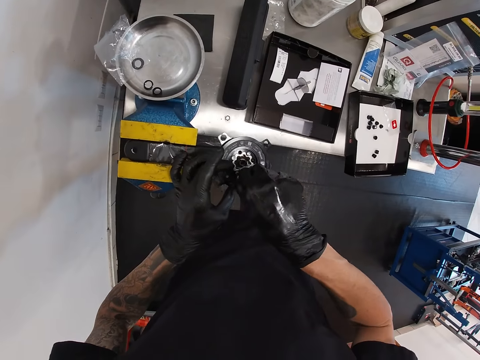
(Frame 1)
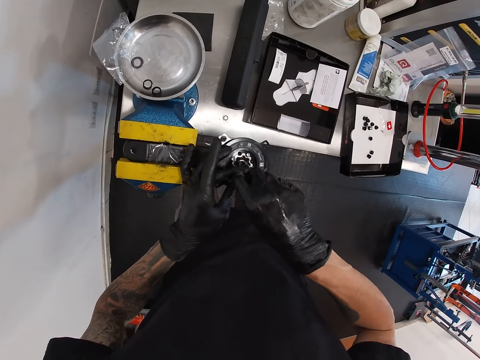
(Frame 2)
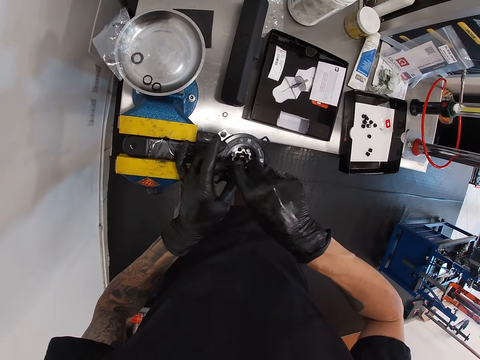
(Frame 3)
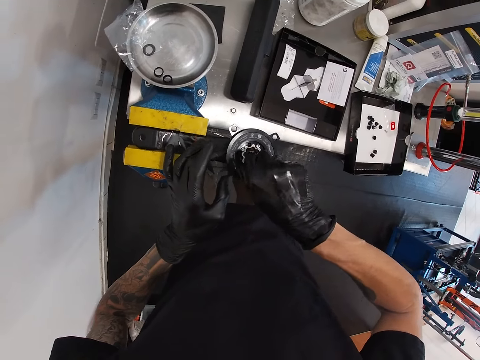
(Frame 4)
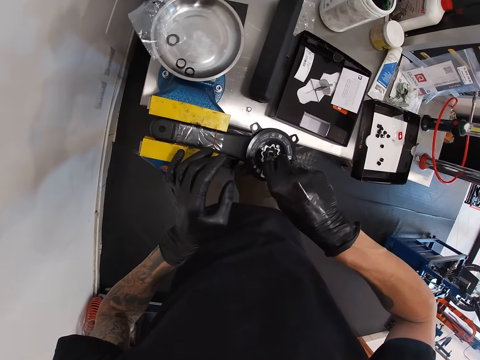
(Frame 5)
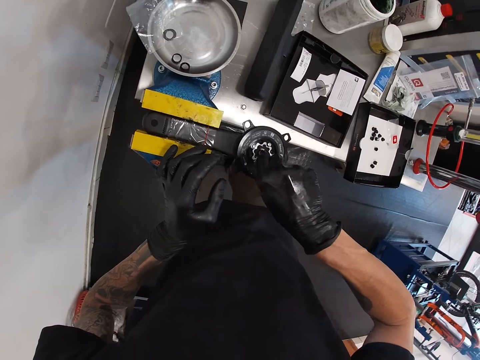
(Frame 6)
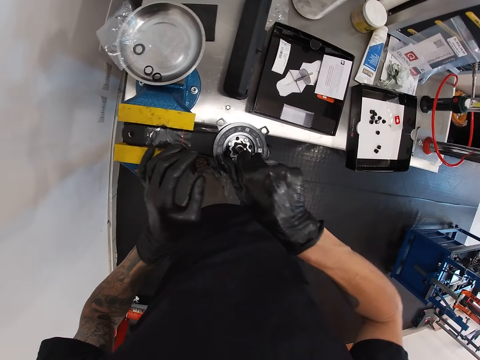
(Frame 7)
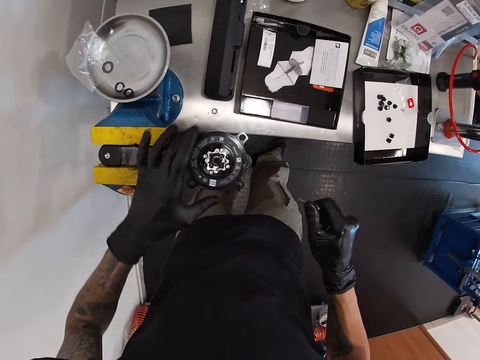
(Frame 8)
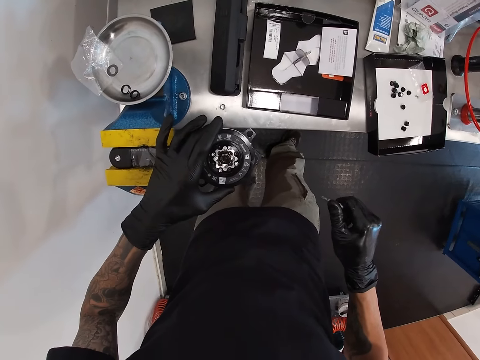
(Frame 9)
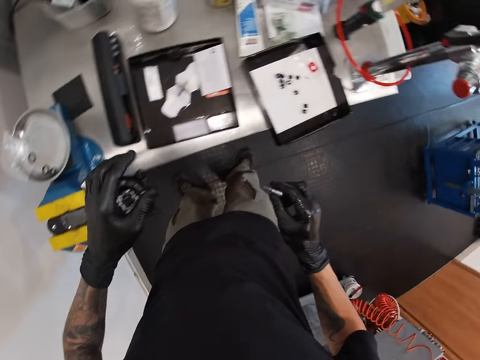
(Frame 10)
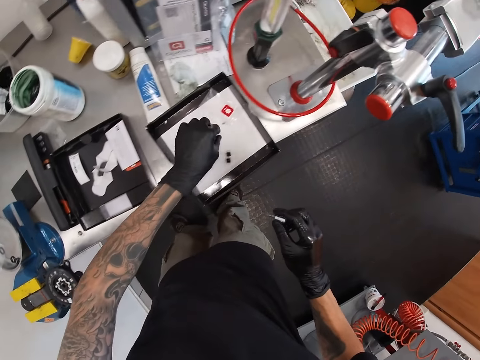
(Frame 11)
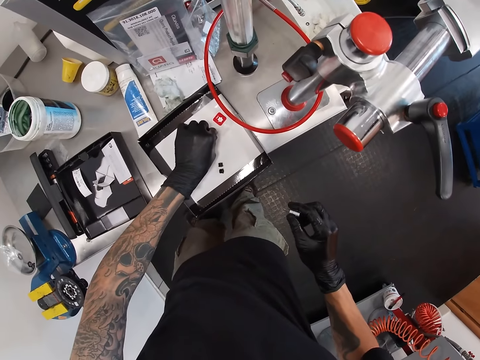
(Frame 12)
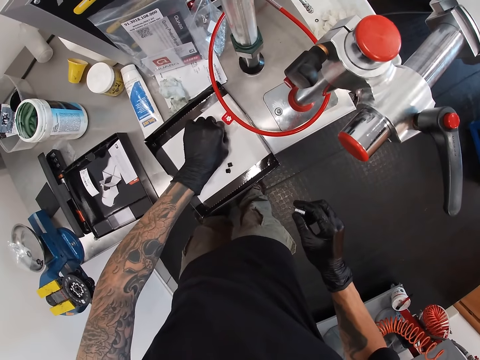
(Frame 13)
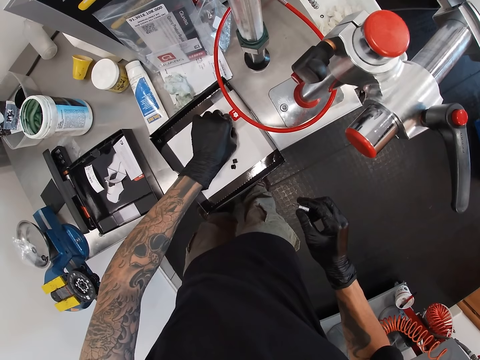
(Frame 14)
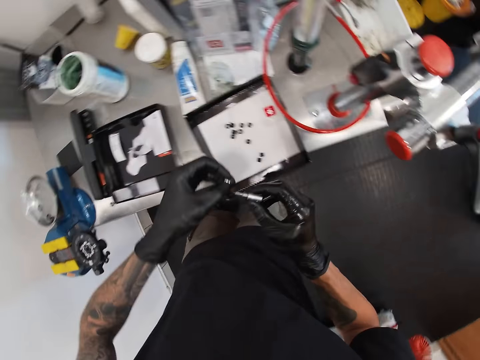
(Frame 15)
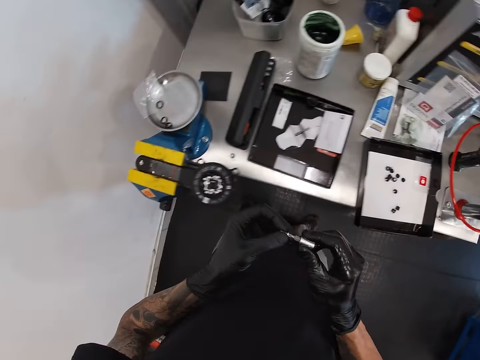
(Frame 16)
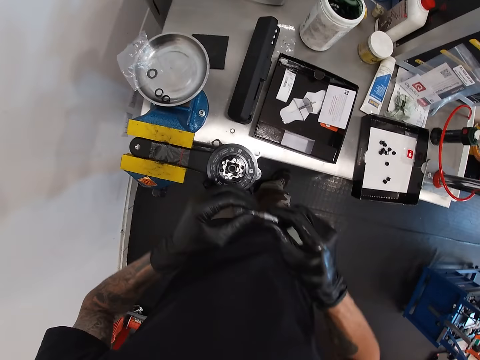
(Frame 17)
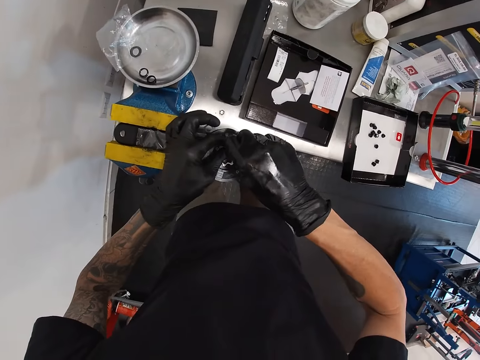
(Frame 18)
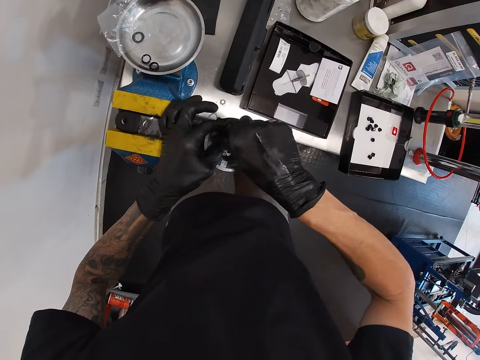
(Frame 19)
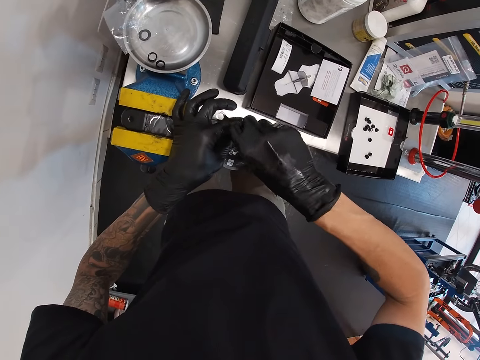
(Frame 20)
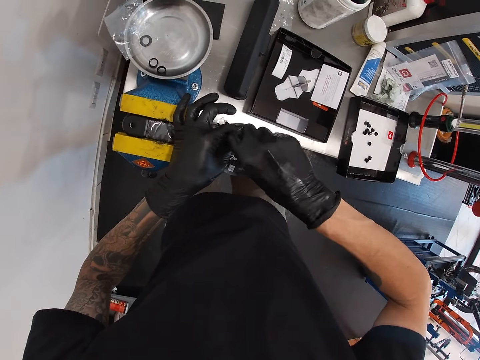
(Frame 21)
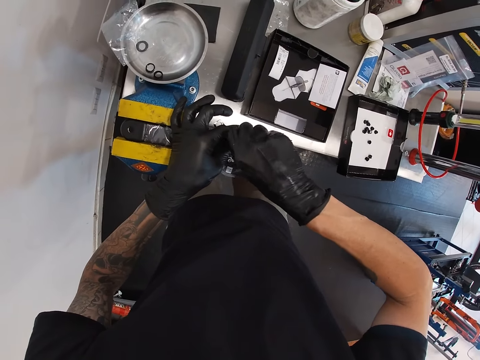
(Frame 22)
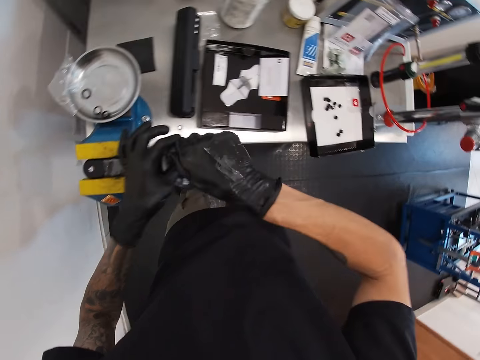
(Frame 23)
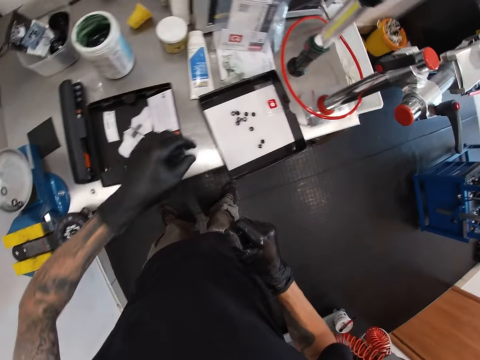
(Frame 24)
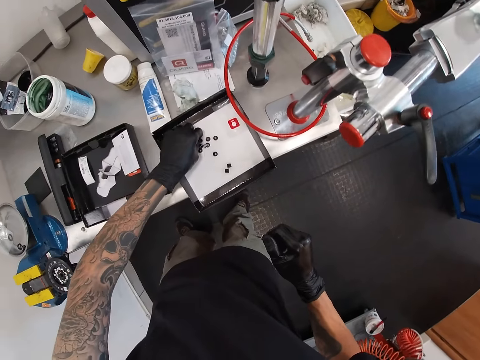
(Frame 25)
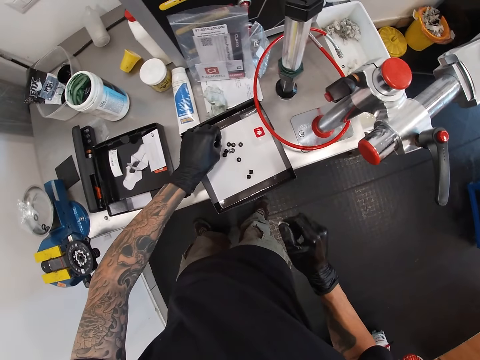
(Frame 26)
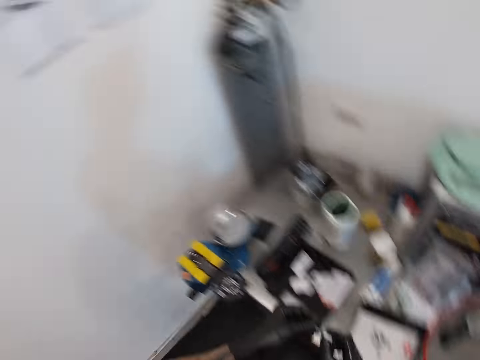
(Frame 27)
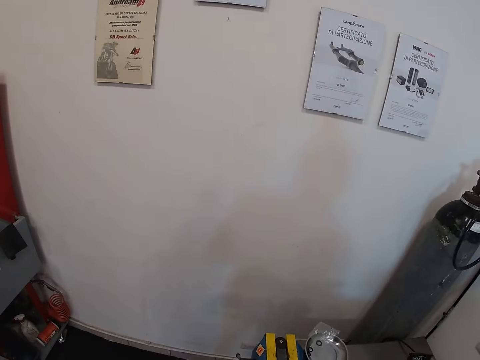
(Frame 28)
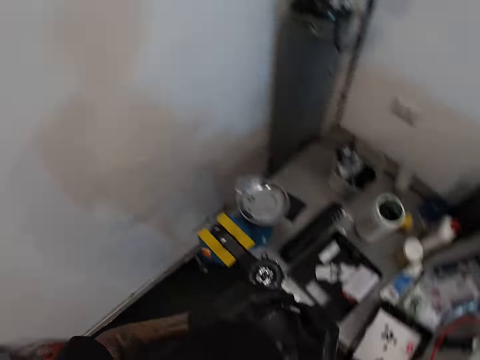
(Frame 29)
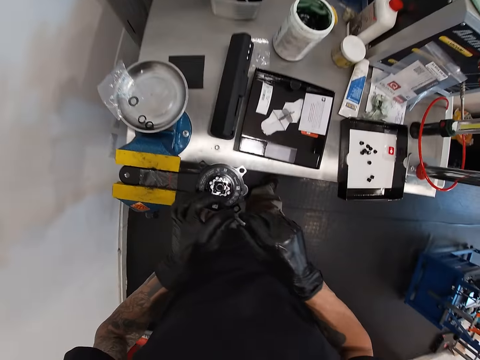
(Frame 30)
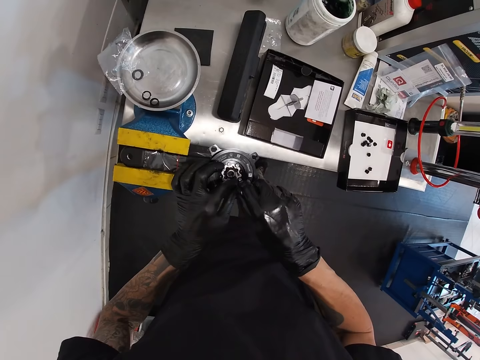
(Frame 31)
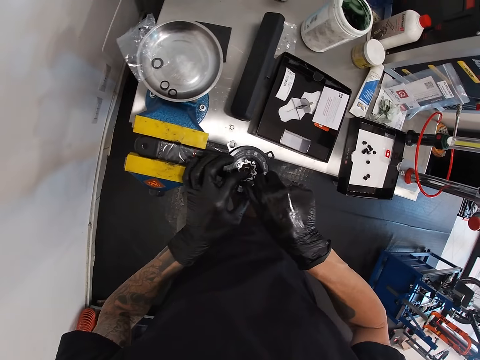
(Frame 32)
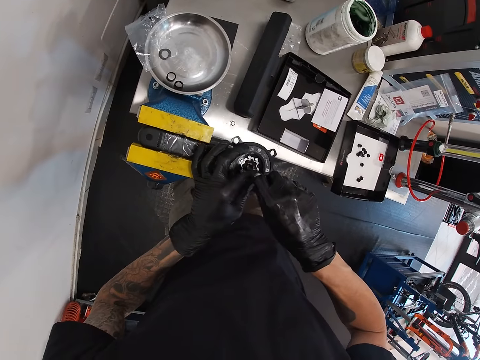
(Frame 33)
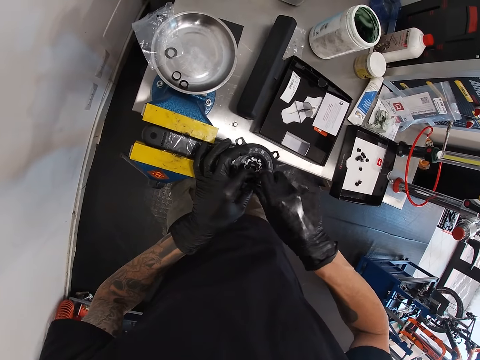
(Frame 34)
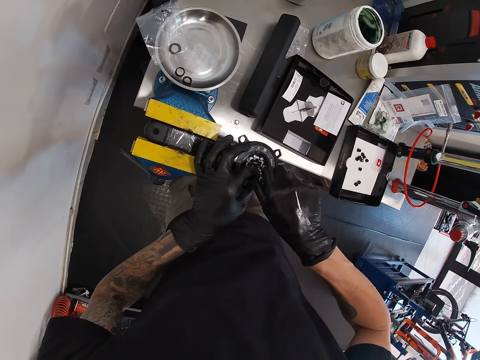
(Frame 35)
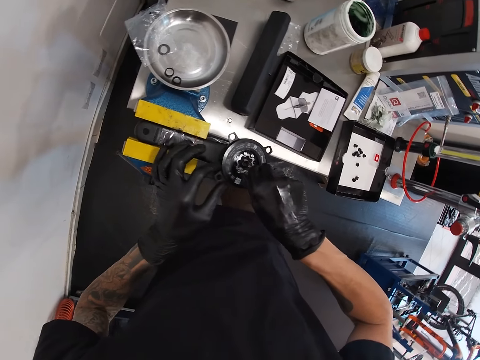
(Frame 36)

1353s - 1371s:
The camera wearer touches the chainring. He picks up a bolt from the box cover with his right hand. He joins the bolt to the drive socket. He fixes the bolt on the spanner head with a screwdriver in both hands. He collects a bolt. He picks up a nut from the drawer with his left hand. He fixes the bolt on the bearing. He fastens the nut to the crankset in a bench vice's jaw with his right hand.

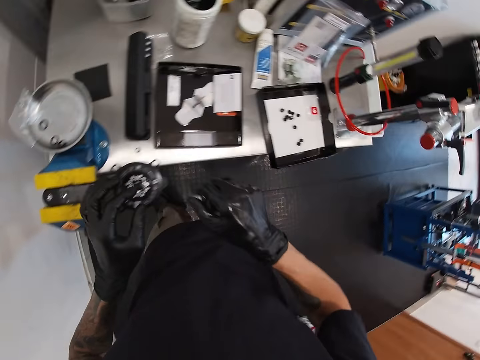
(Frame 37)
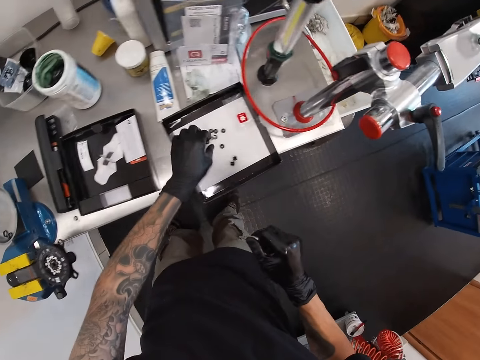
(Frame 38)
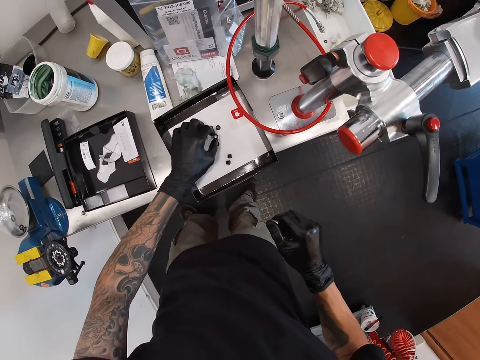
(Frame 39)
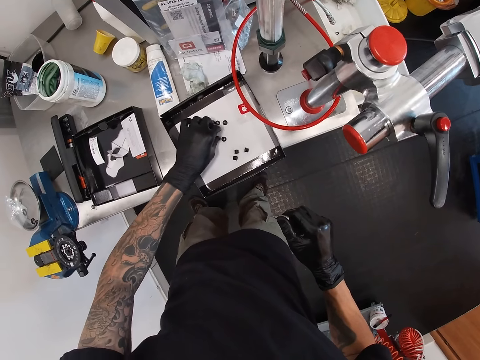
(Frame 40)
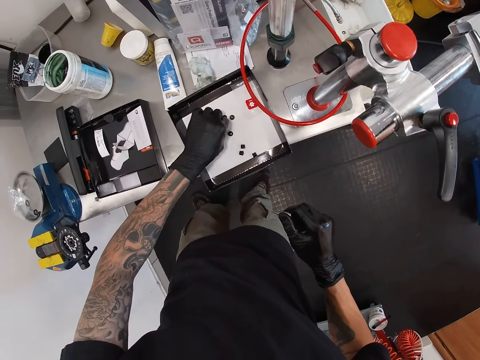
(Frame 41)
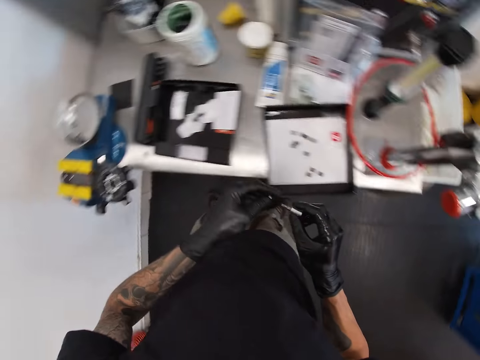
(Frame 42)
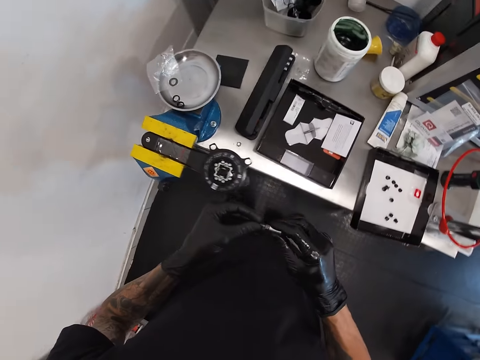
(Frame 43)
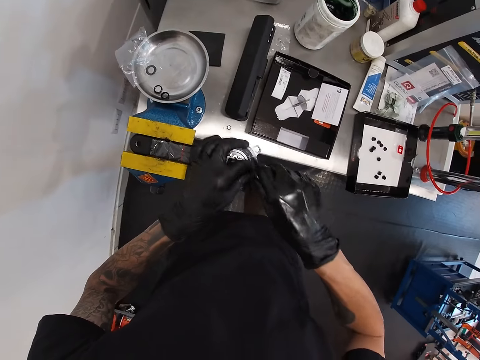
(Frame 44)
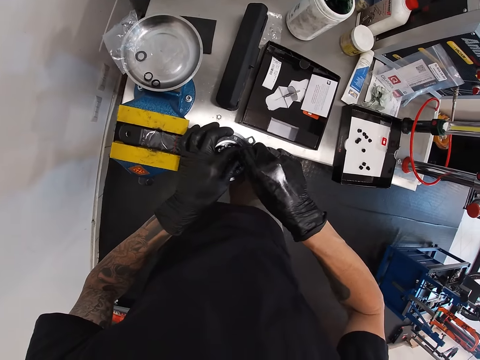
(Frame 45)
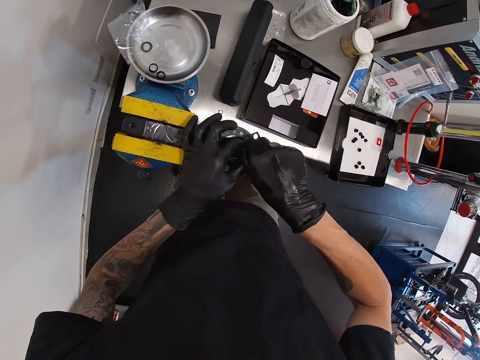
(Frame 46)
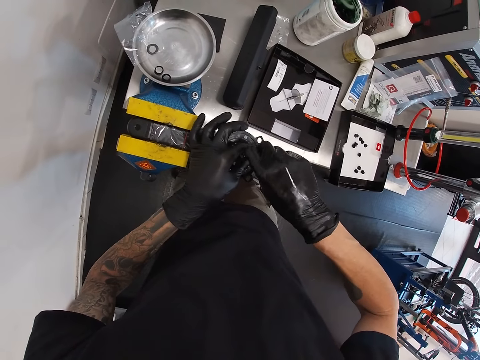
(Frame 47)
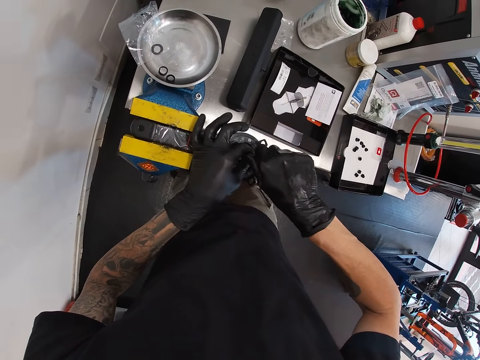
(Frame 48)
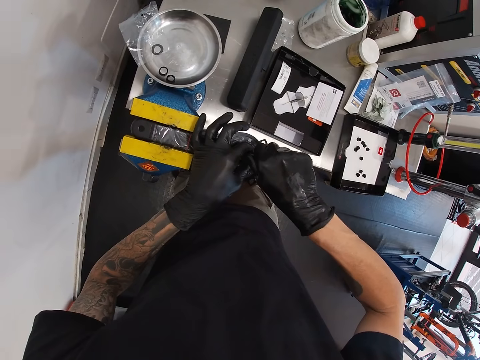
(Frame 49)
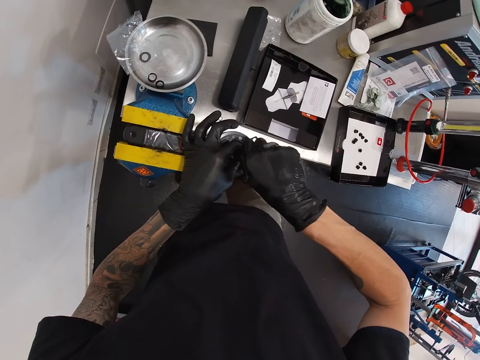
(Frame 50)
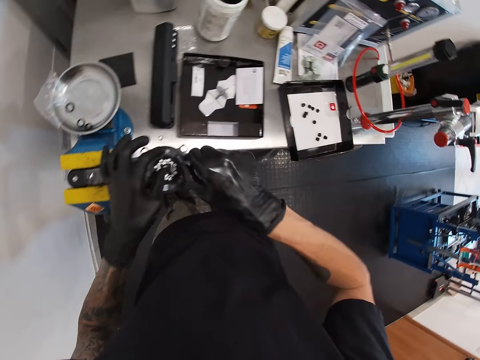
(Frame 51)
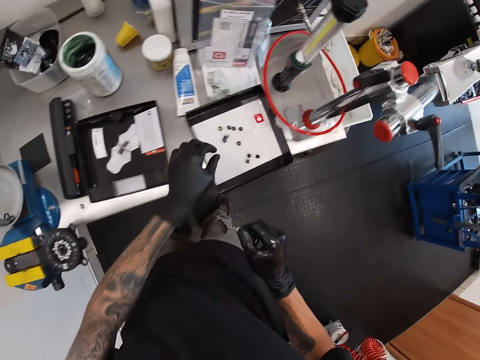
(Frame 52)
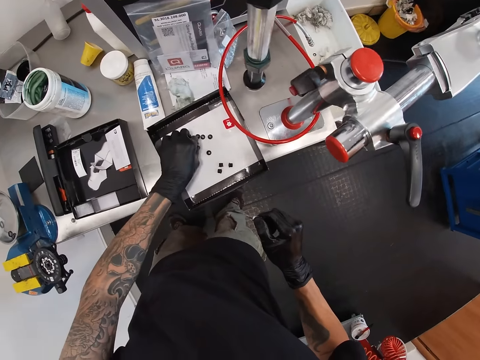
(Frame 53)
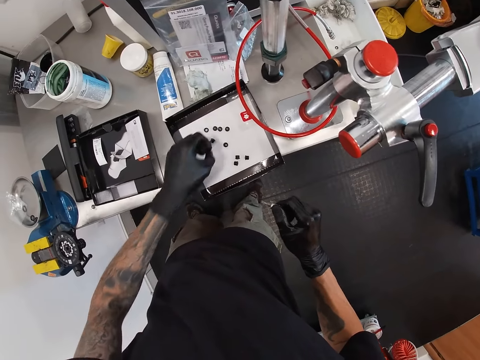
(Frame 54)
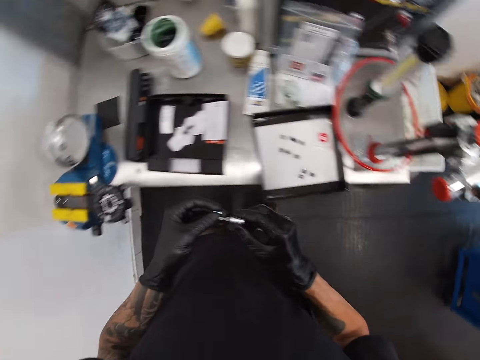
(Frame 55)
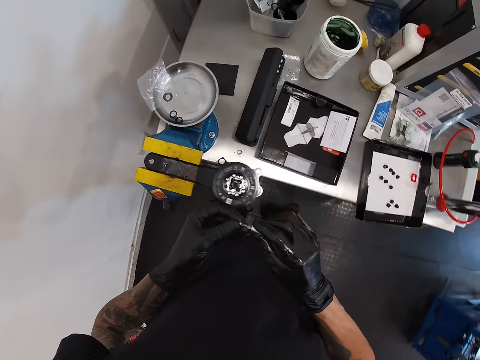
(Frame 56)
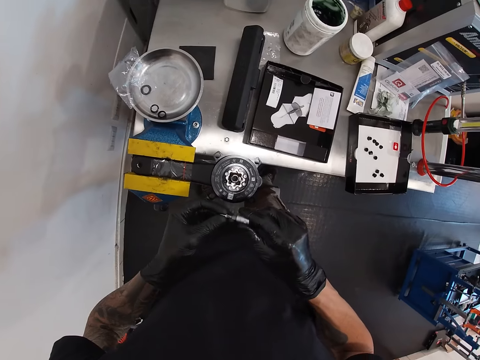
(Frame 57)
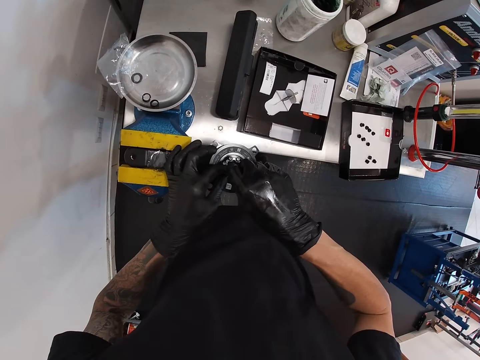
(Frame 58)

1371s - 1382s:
The camera wearer picks up a nut from the drawer with his left hand. He fixes the nut on a bolt. He hooks the nut to the bit in his right hand. He fastens the nut to the crankset in a bench vice's jaw with his right hand. He fixes the bolt on the bearing. He picks up a nut from the drawer with his left hand. He hooks the nut to the bit in his right hand. He fixes the nut on a bolt.
